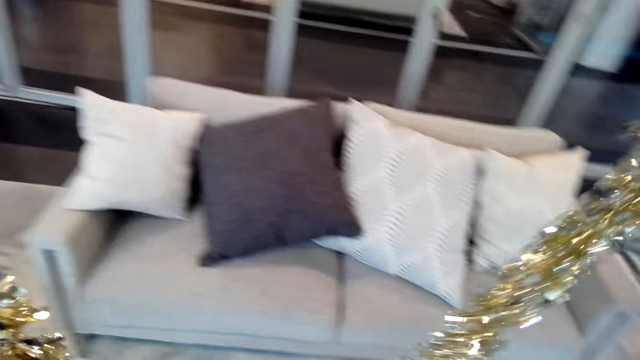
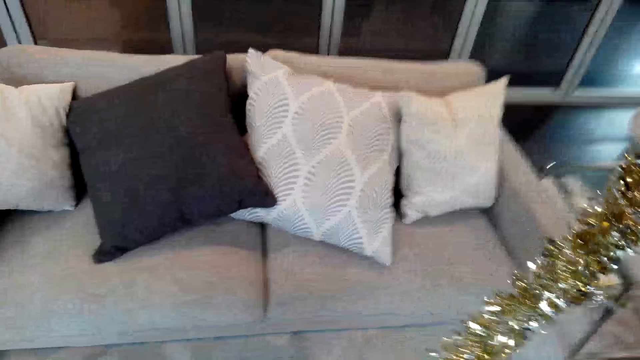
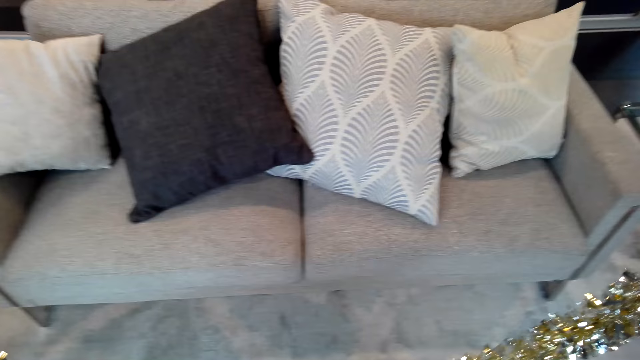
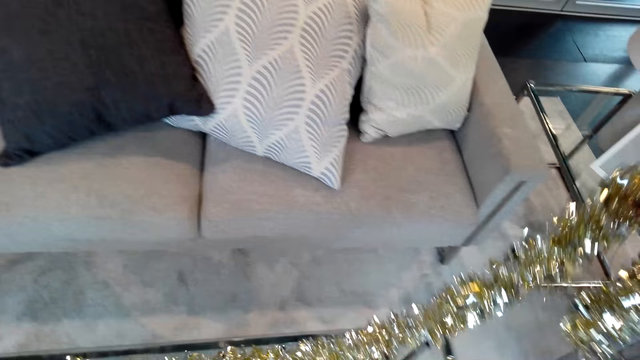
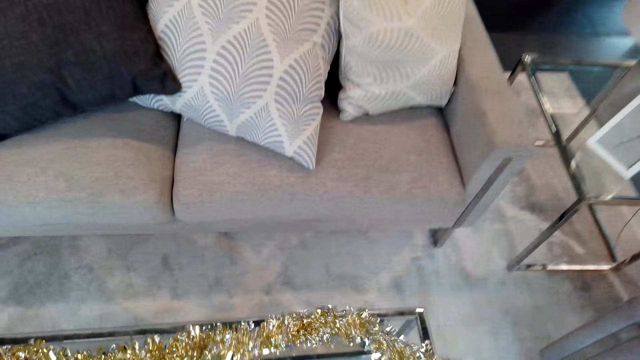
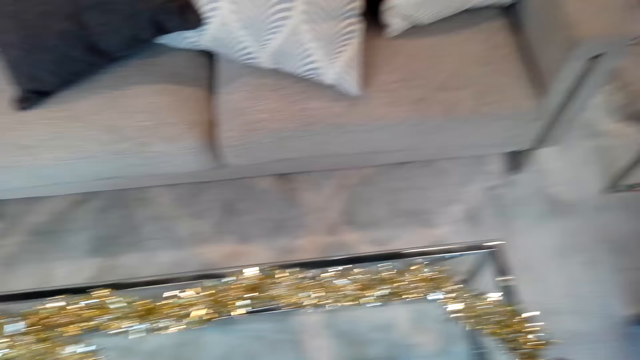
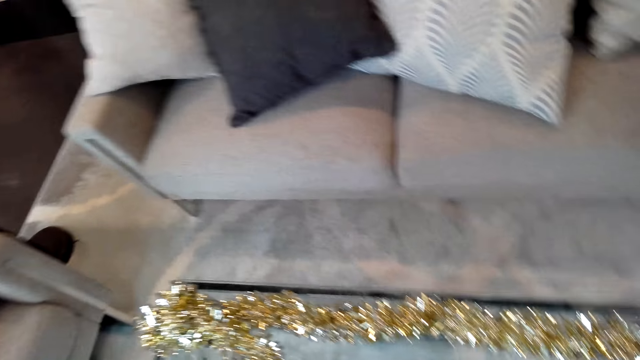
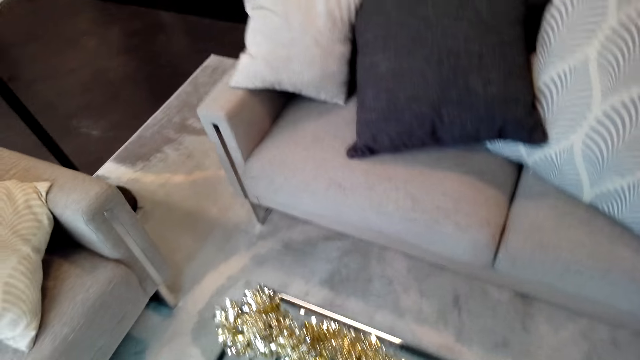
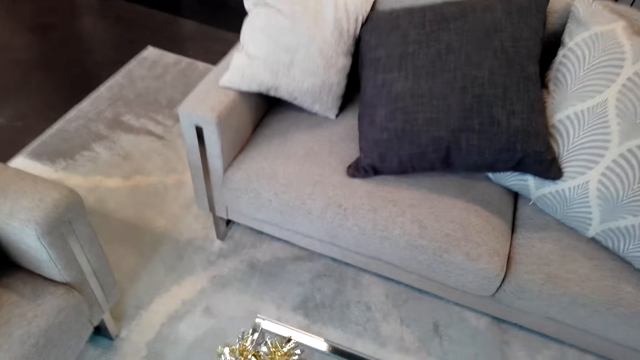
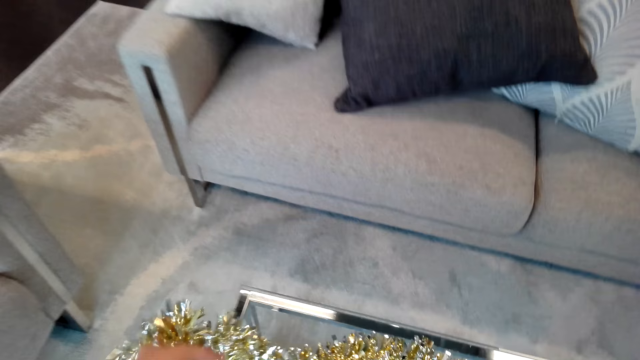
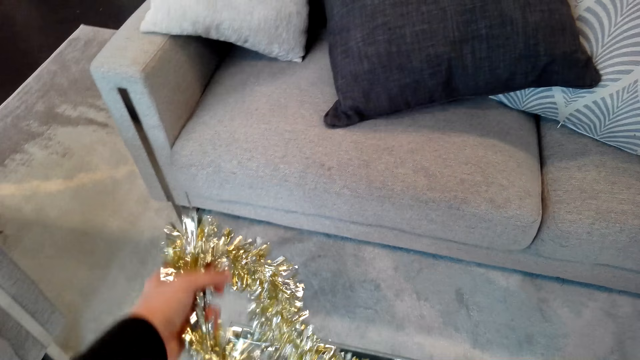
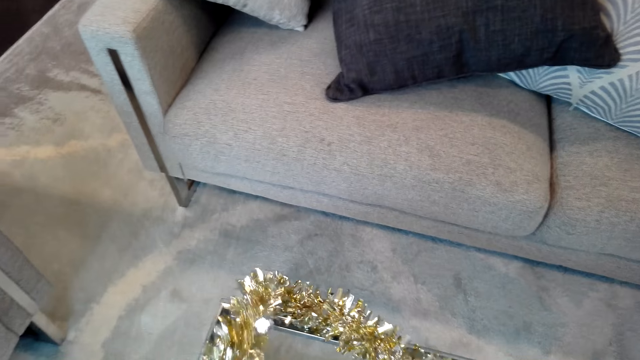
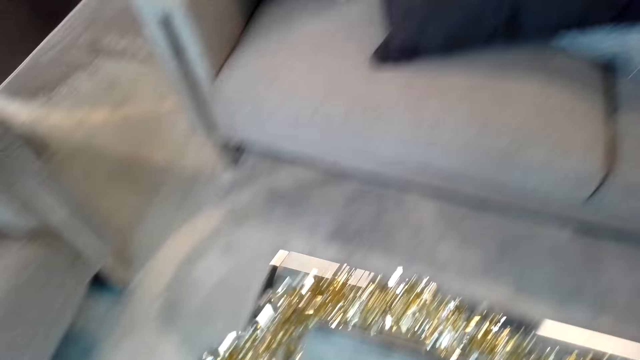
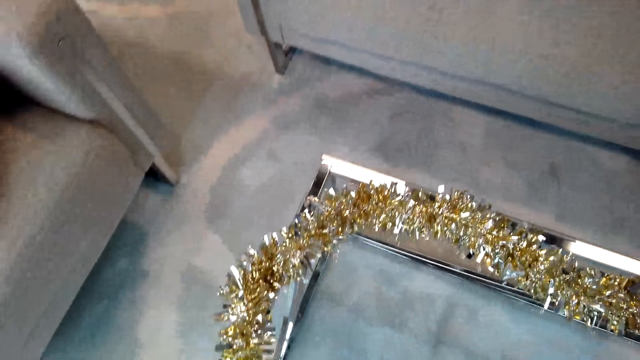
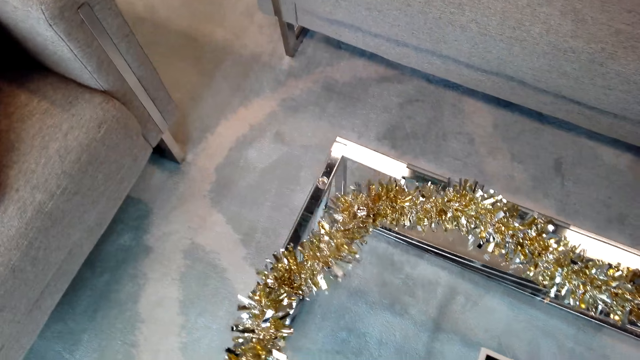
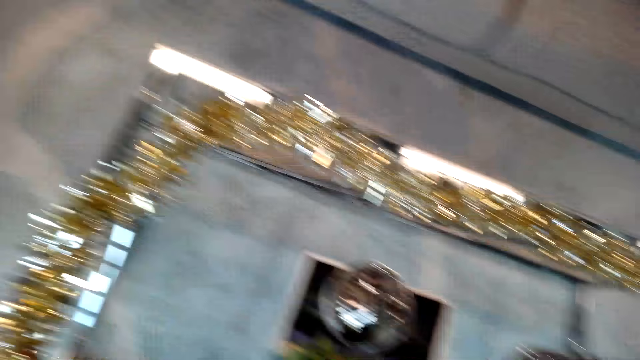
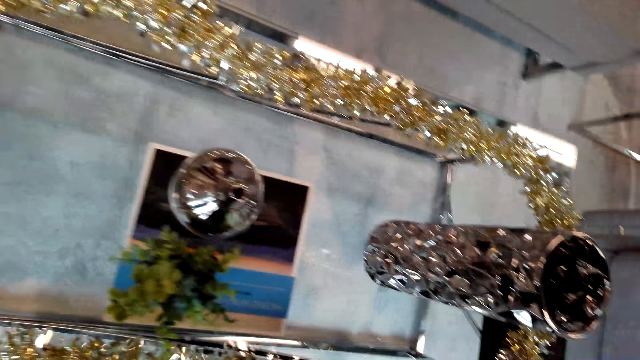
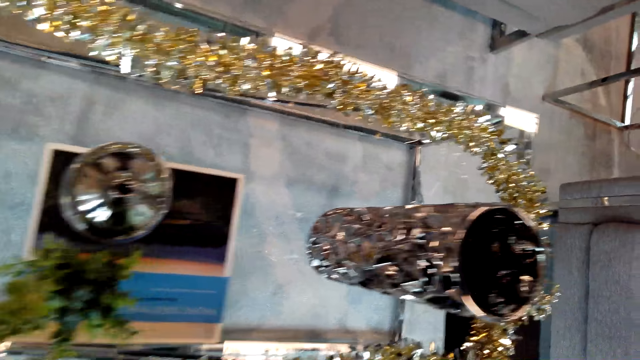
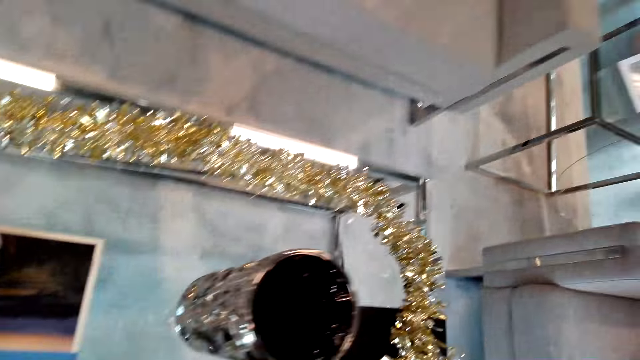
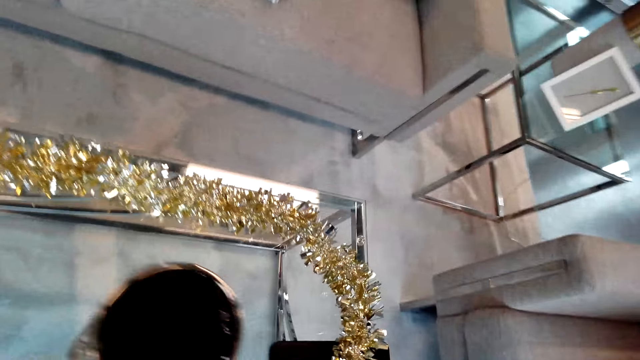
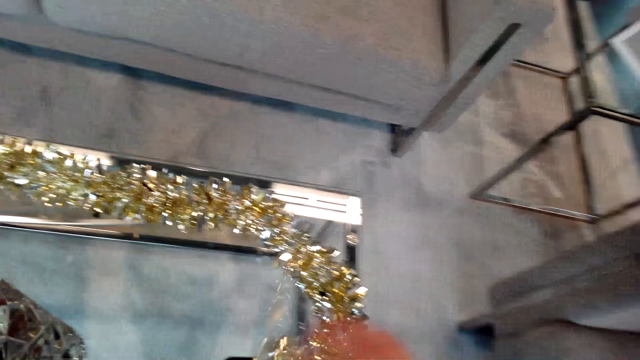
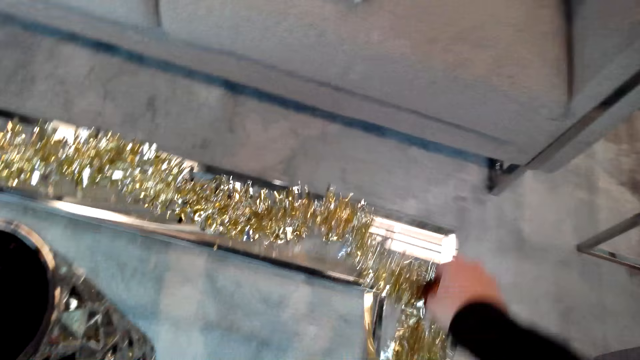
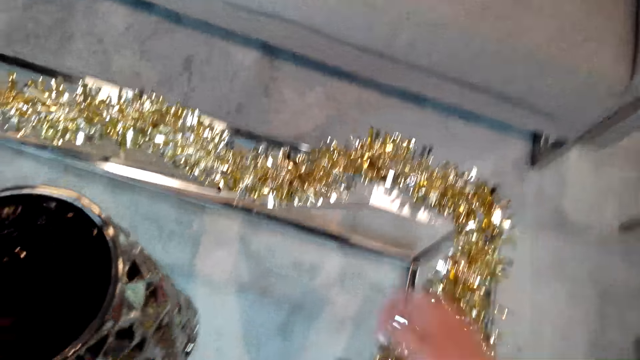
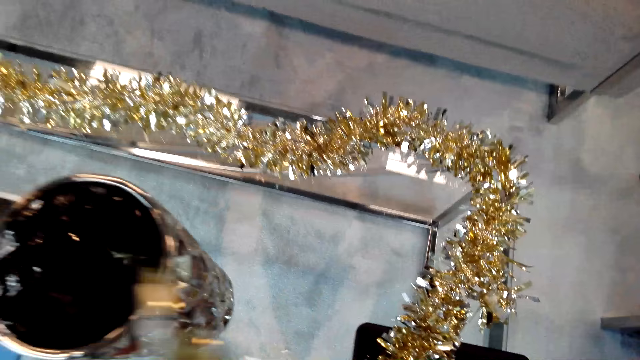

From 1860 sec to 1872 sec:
The camera wearer puts the decoration flower on the table. They decorate the table.

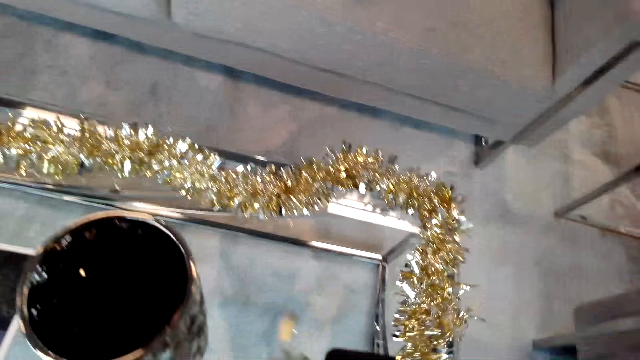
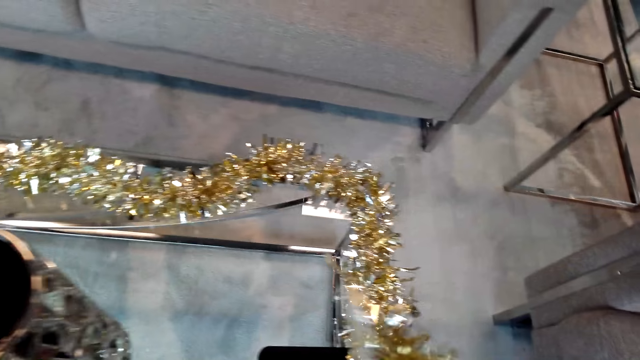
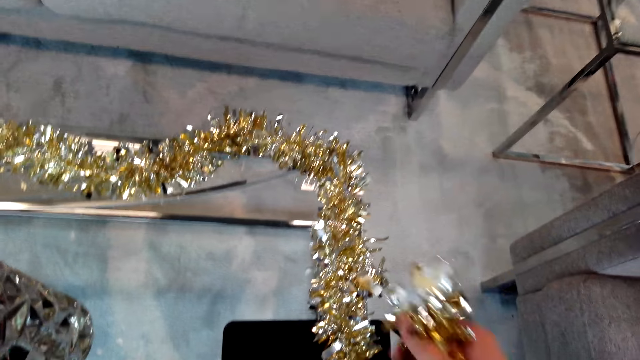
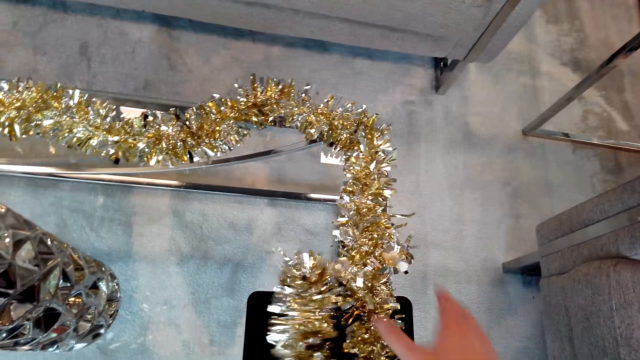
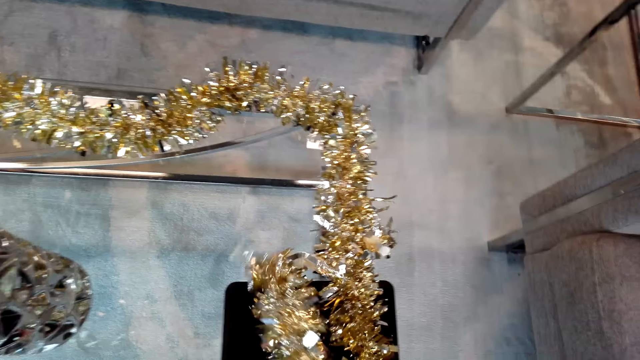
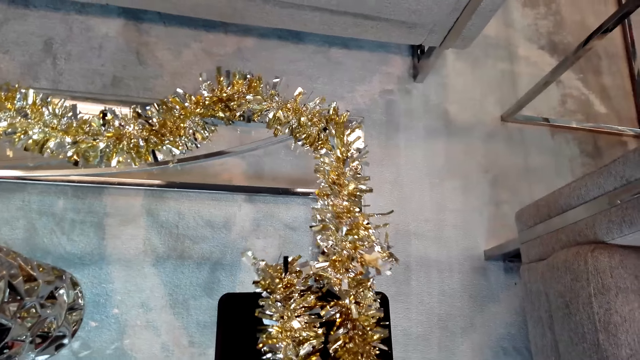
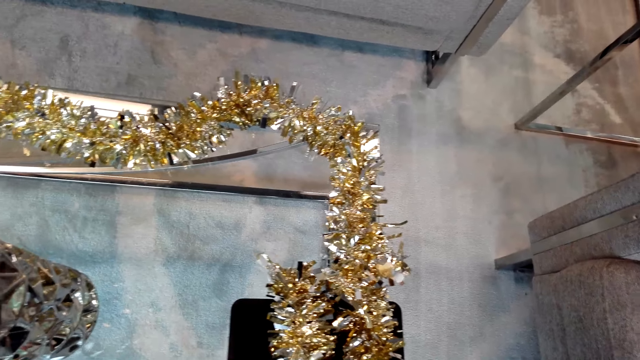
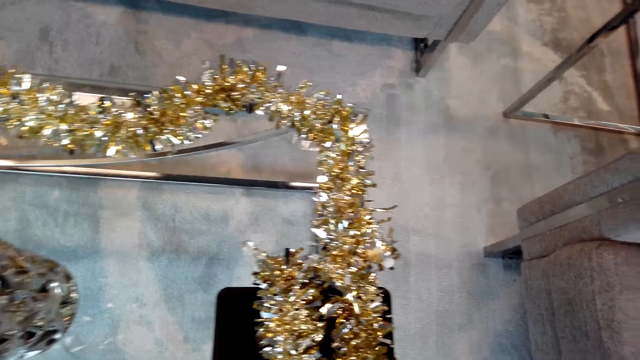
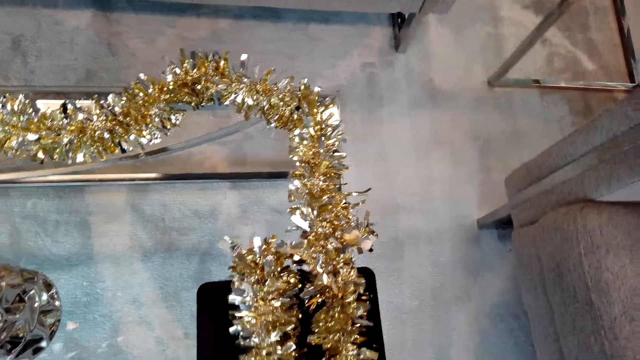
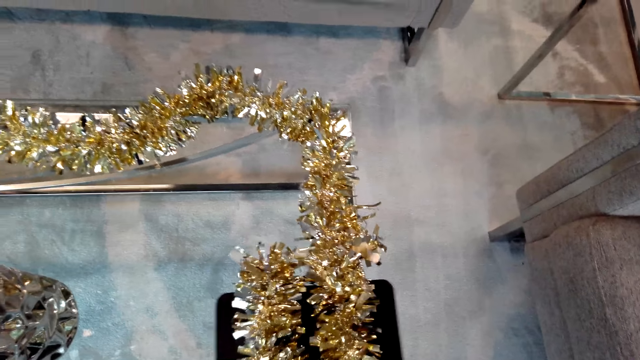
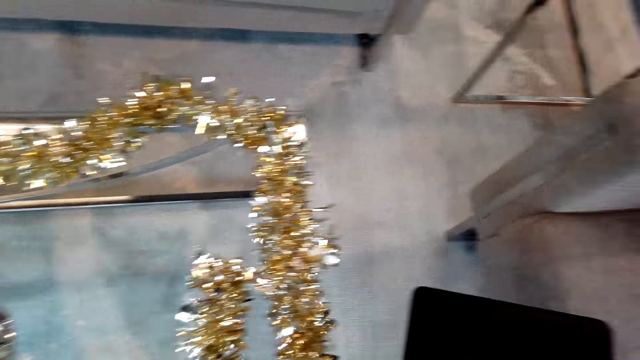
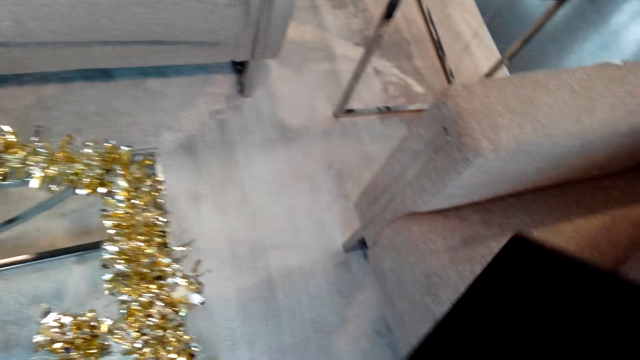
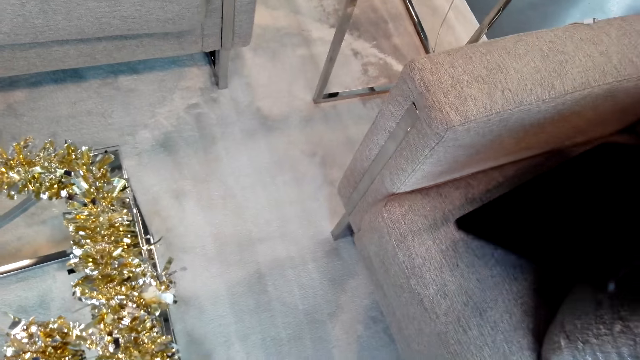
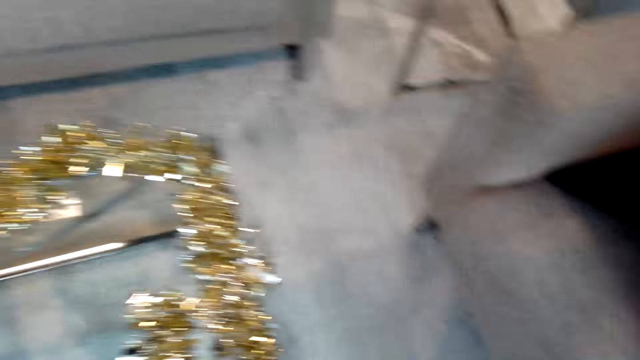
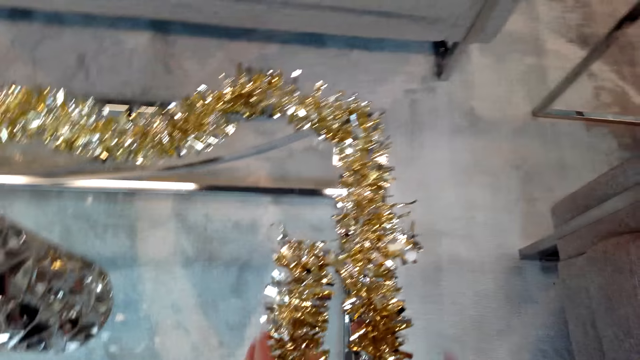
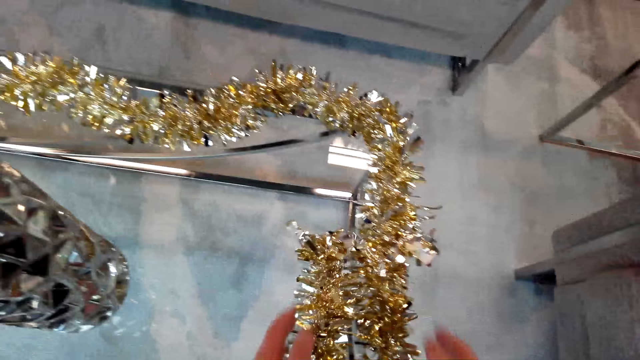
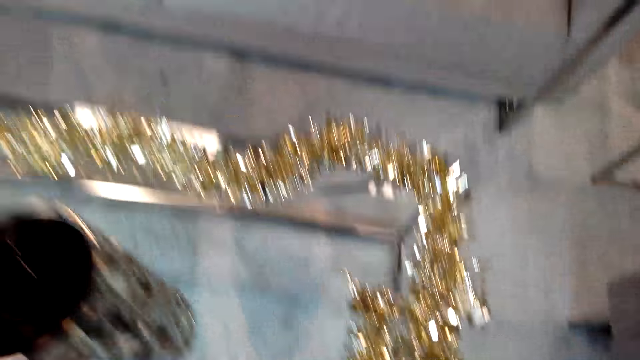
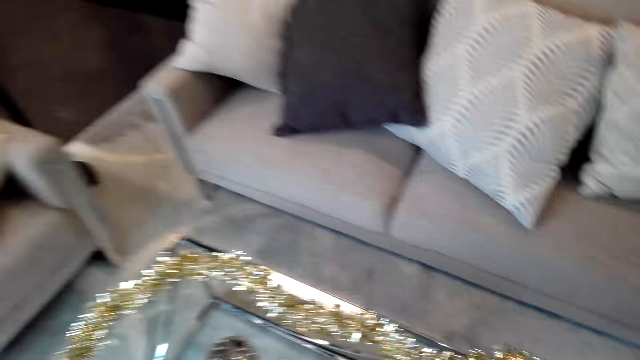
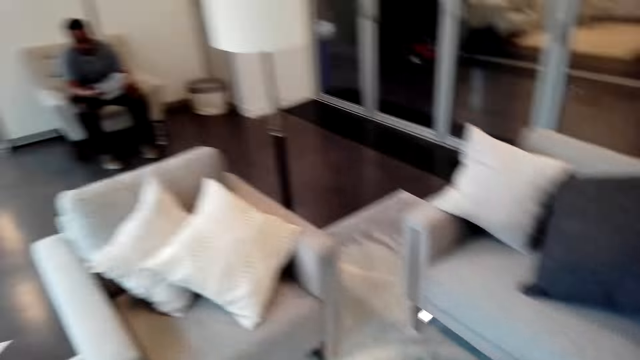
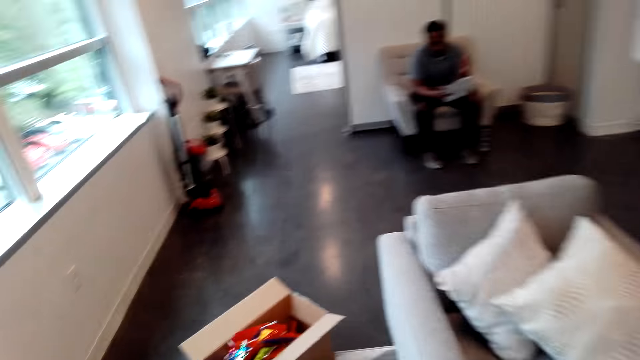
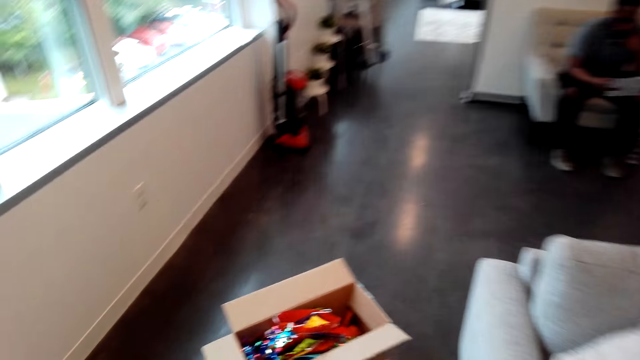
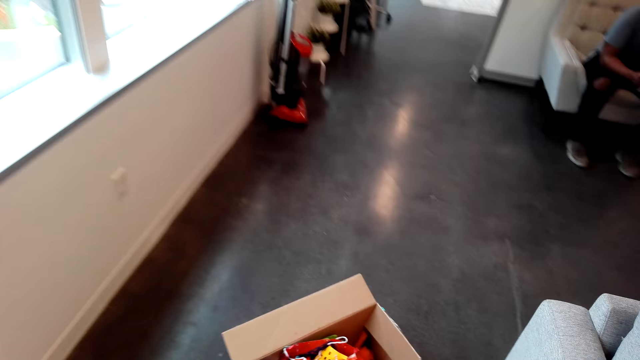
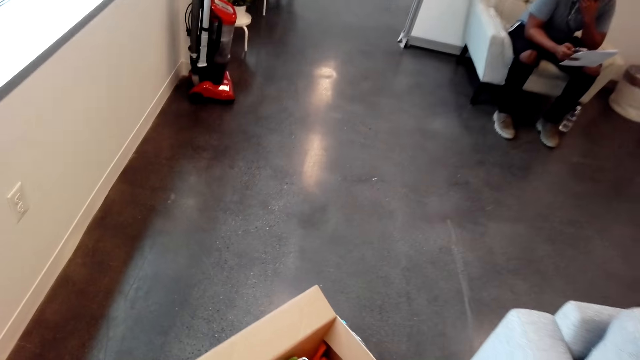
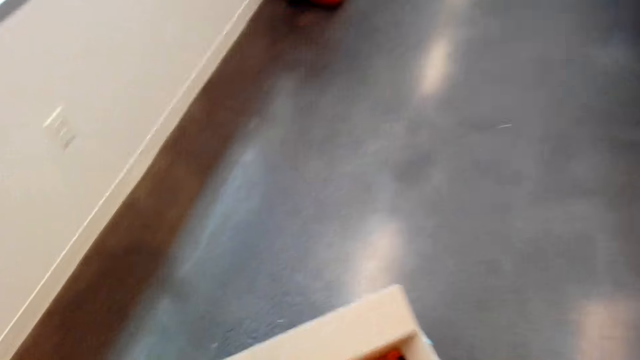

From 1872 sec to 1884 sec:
The camera wearer picks up the laptop from the table. They put the laptop on the sofa seat. They move the decoration on top of the table. They look around. A person holds the book with both hands. The camera wearer walks across the house.
